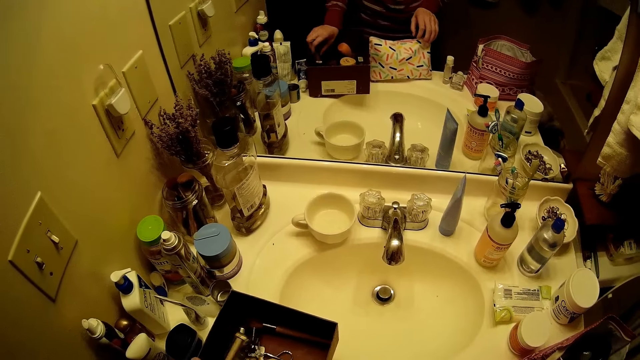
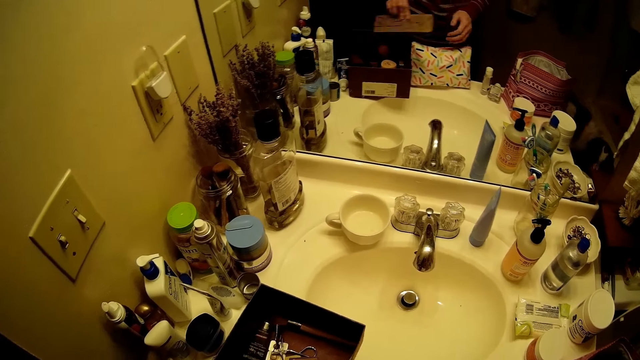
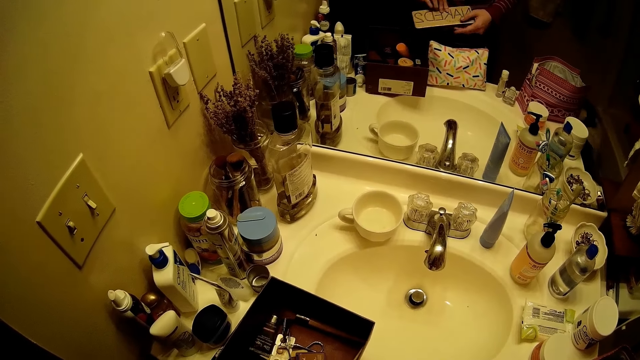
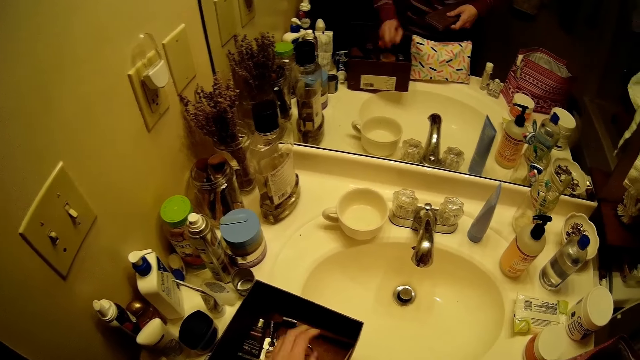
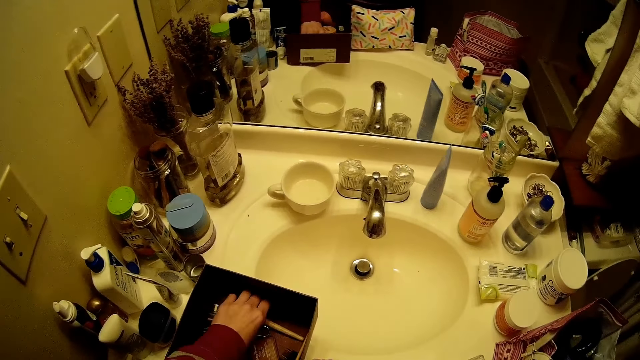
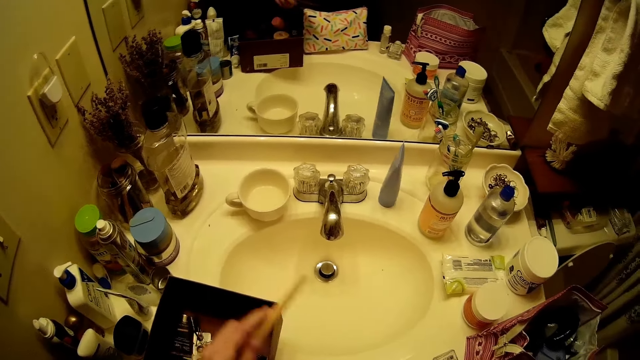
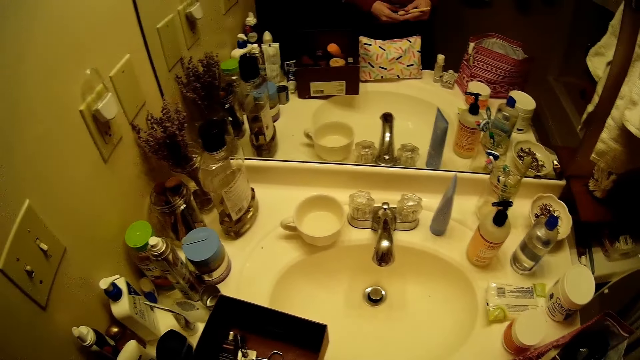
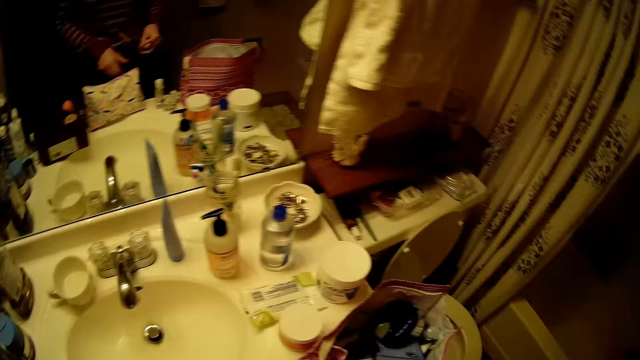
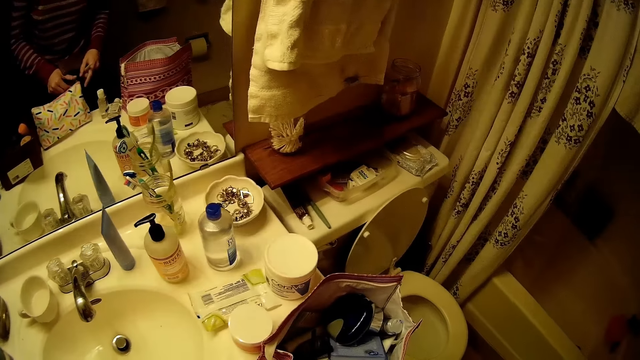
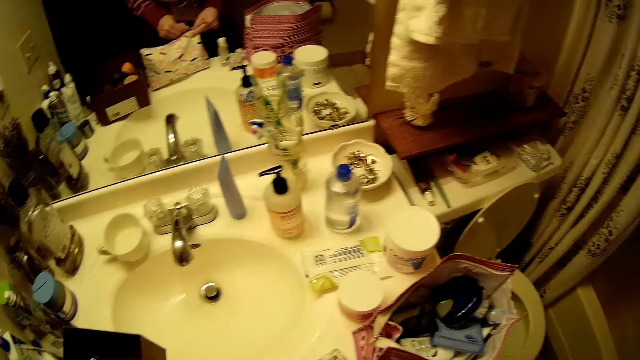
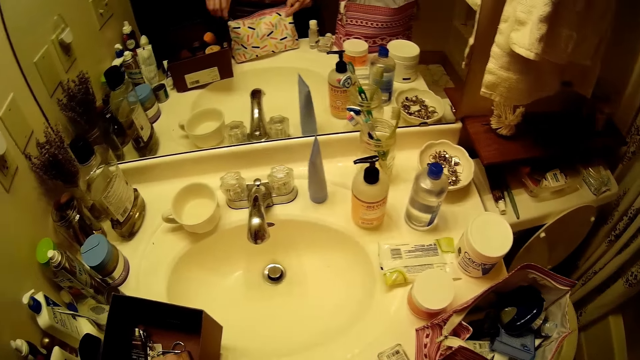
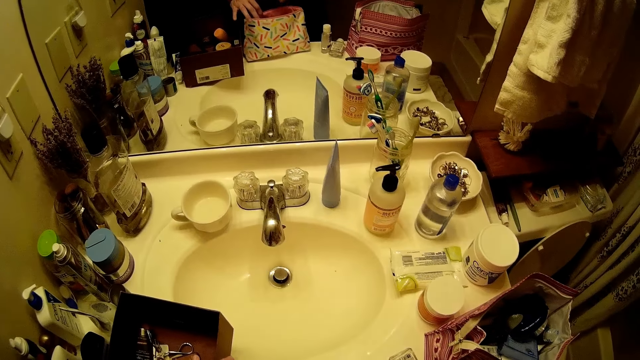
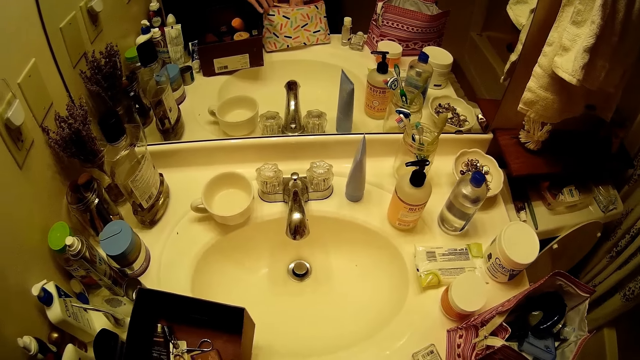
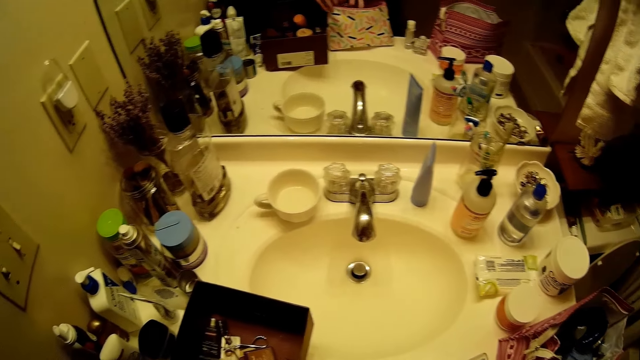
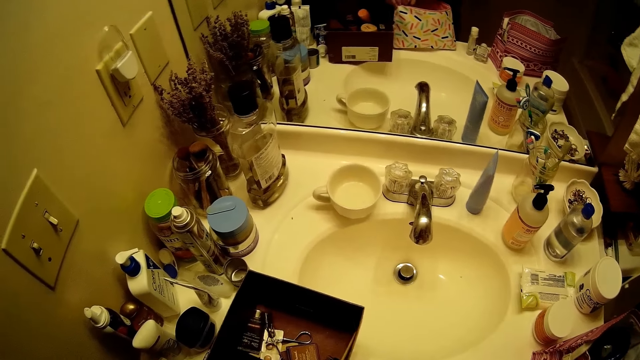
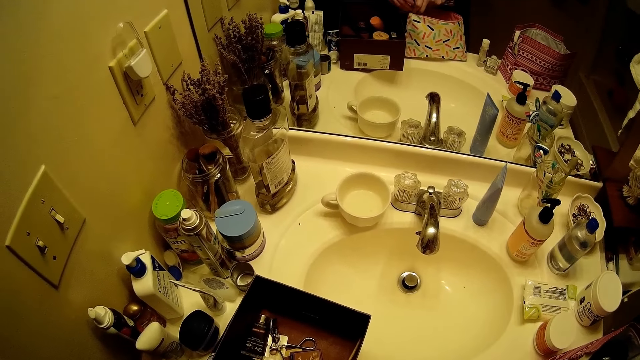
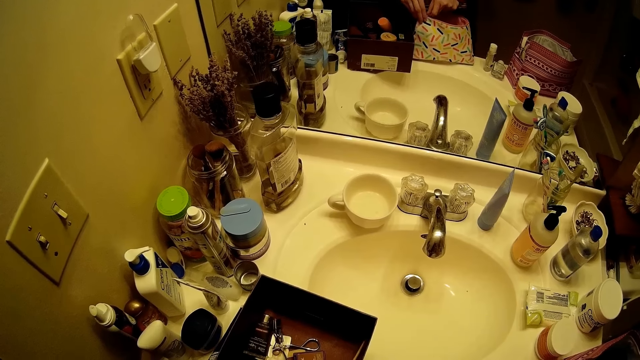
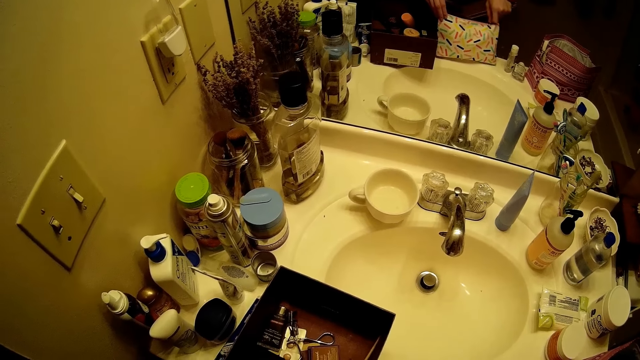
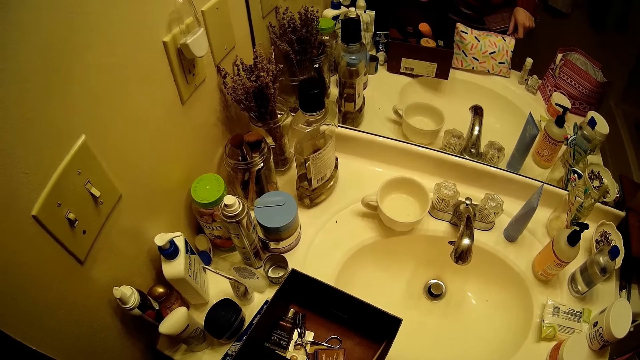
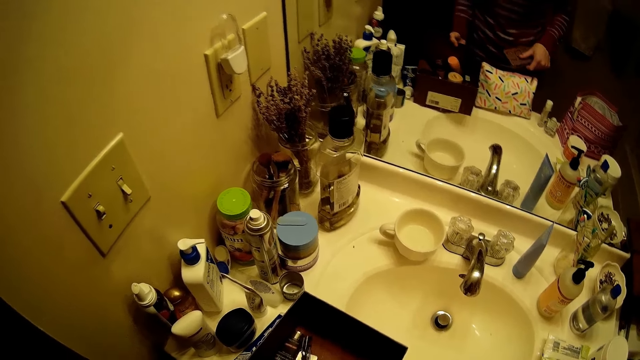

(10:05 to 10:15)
The camera wearer picks up a pack of cosmetic from the box with her left hand. She holds something on the left hand. She picks up a brush or paintbrush from the box with her left hand. She holds the paintbrush on the left hand. She opens the pouch bag on the sink. She puts the paintbrush in the pouch bag. She closes the pouch bag.

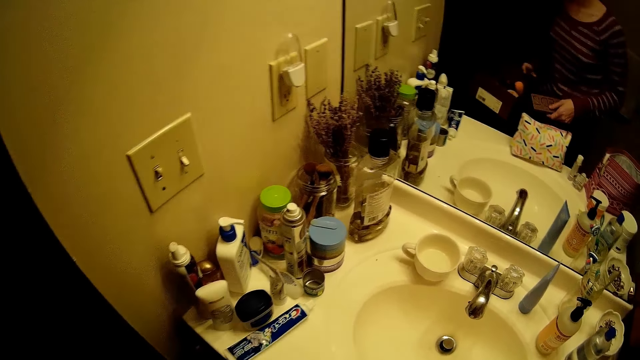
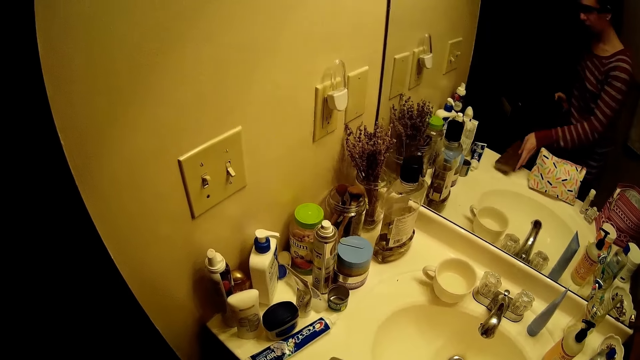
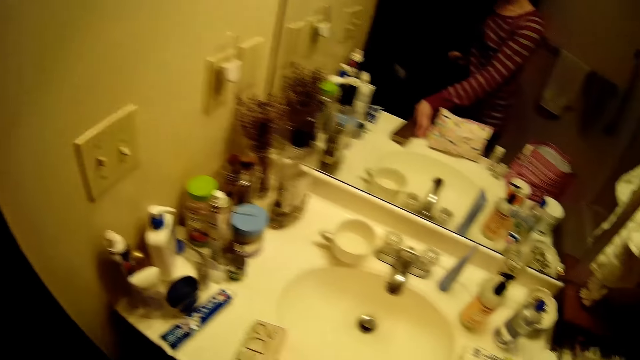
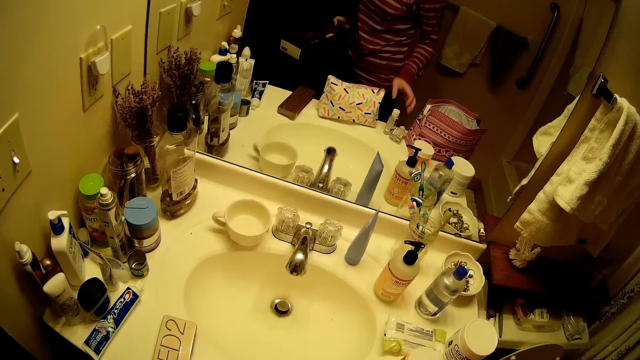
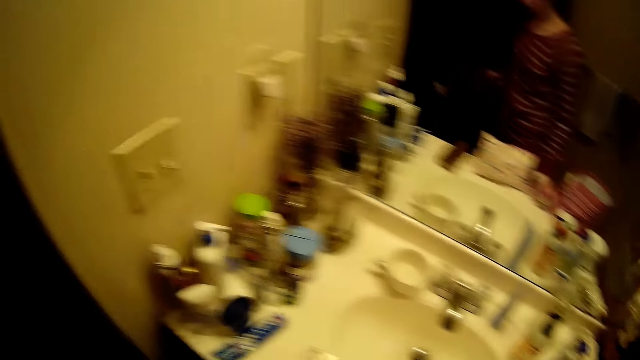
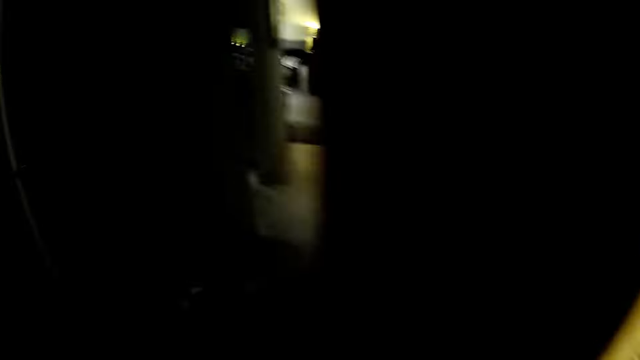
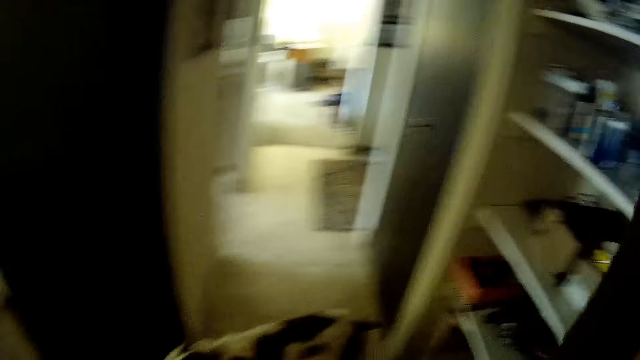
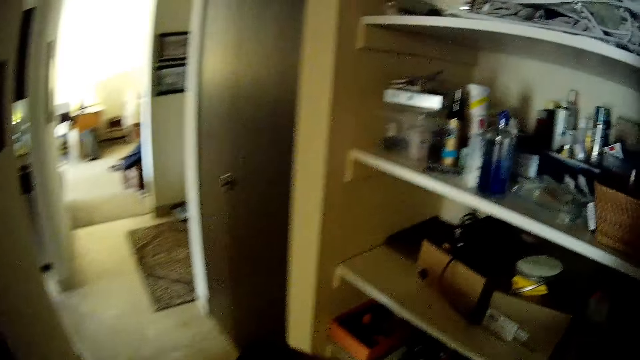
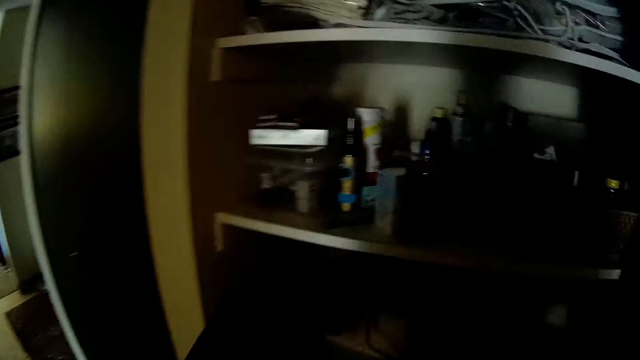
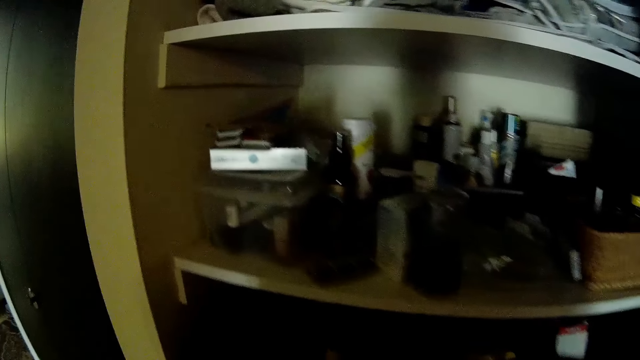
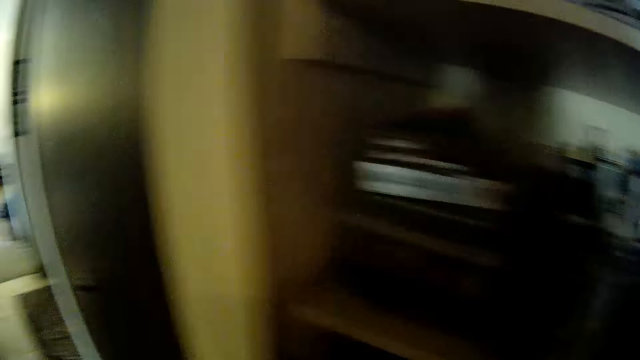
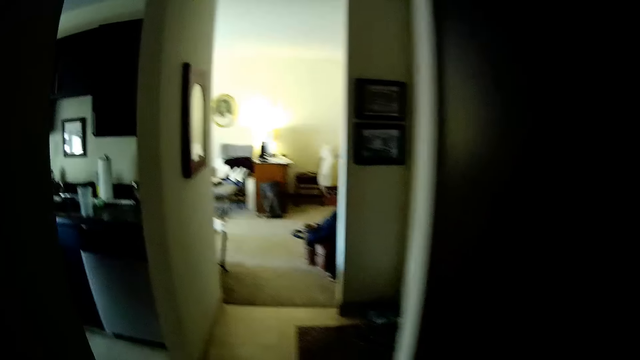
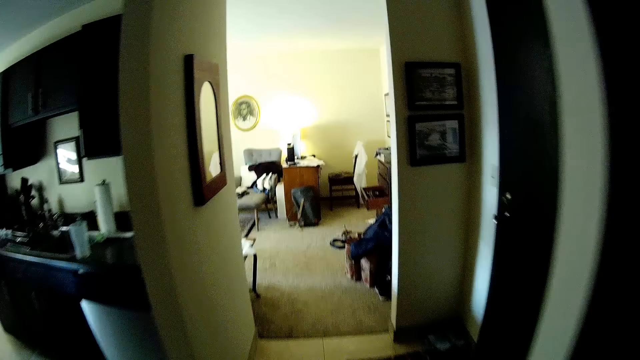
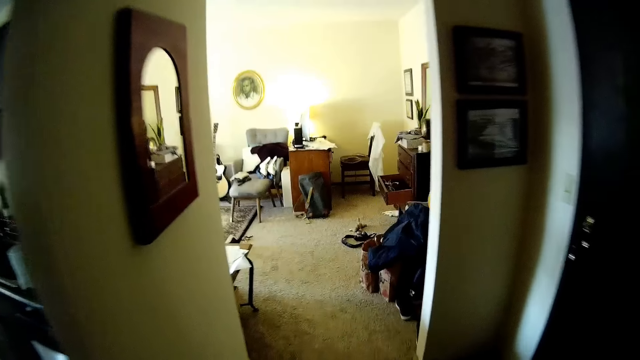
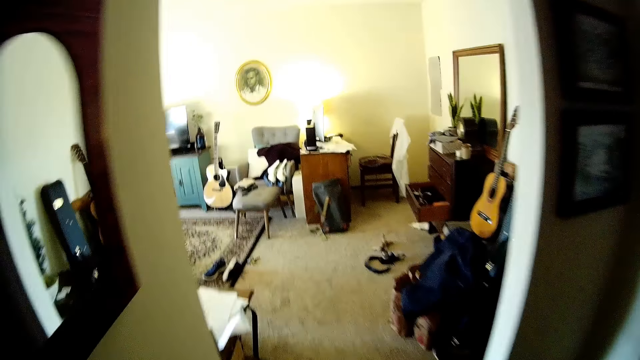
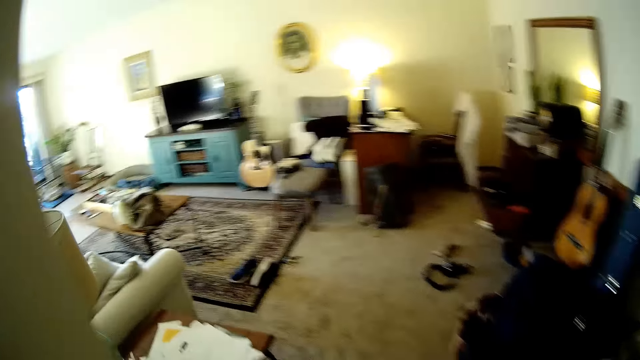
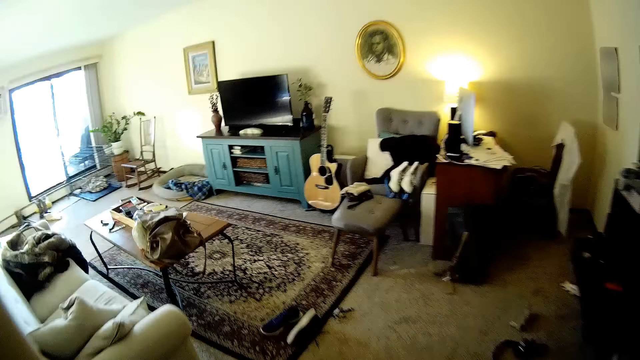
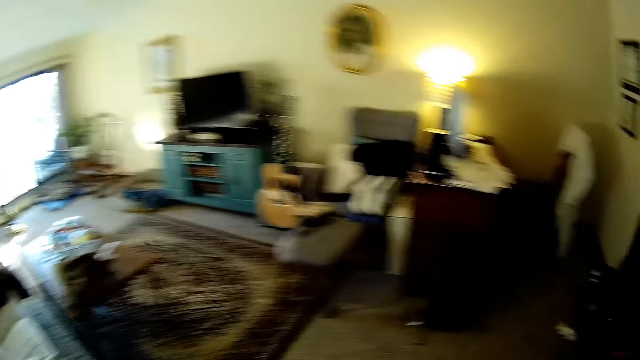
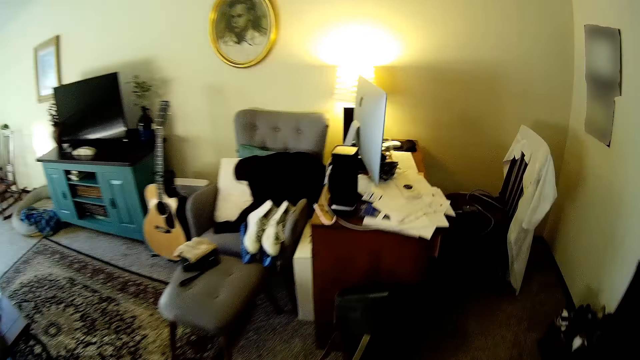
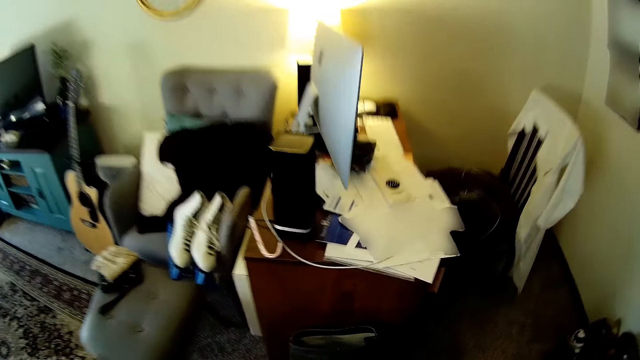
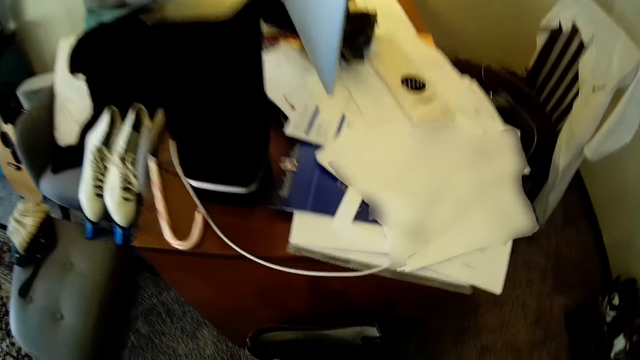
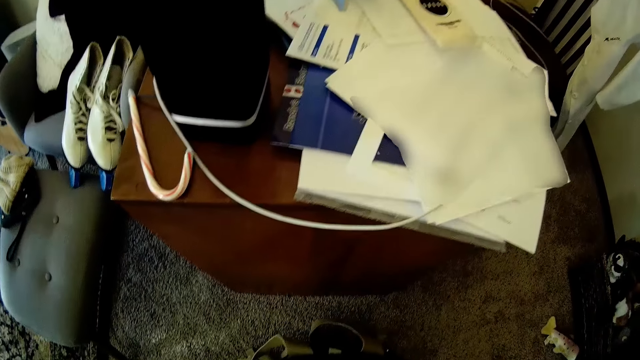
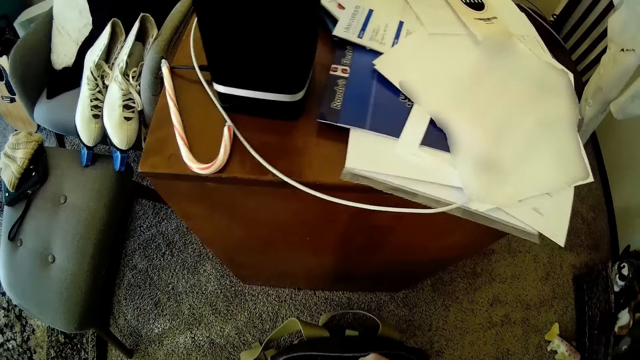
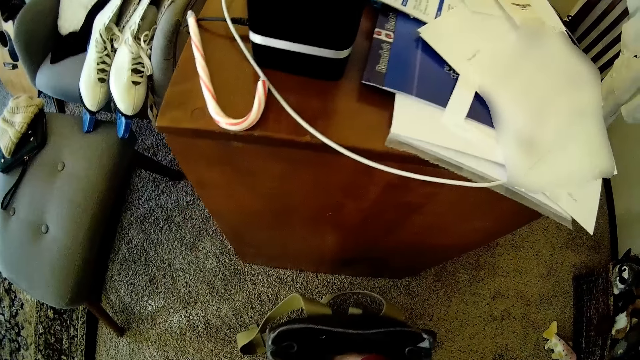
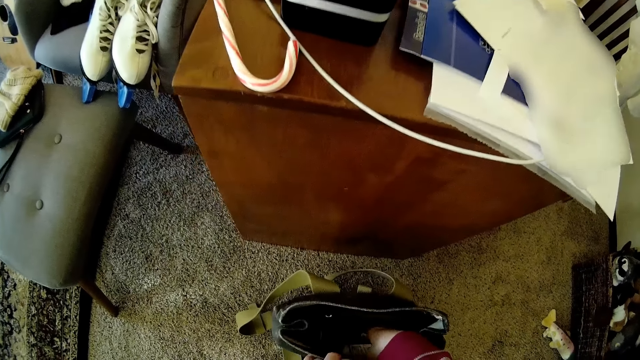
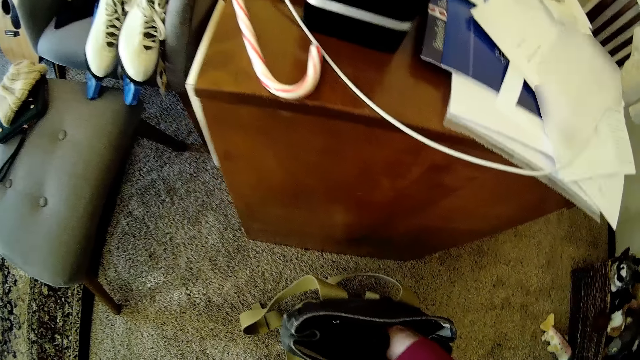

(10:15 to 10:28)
The camera wearer lifts up the box from the wash hand basin with her left hand. She drops the pack of cosmetic or mobile phone on the wash hand basin. She picks a bottle from the table. She moves towards the shelf. She drops the box on the shelf. She walks towards the living room. She moves towards a bag on the floor. She drags the bag with her left hand. She places the backpack on the floor. She dips her right hand into the bag. She searches something.
